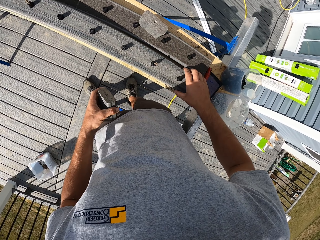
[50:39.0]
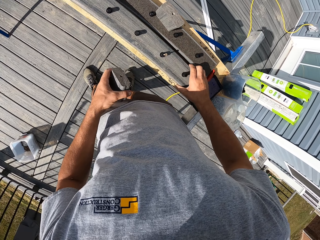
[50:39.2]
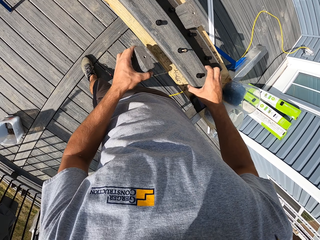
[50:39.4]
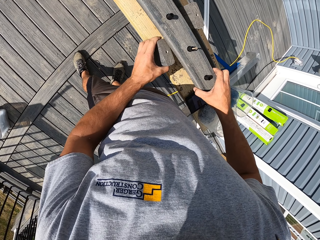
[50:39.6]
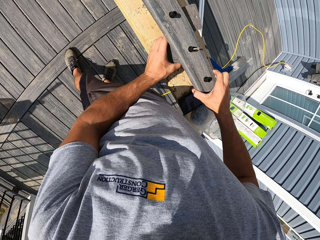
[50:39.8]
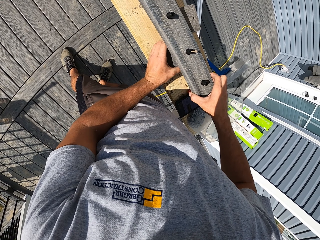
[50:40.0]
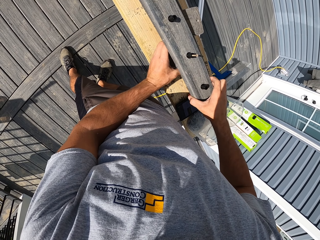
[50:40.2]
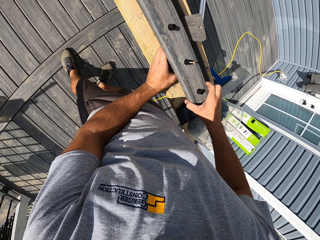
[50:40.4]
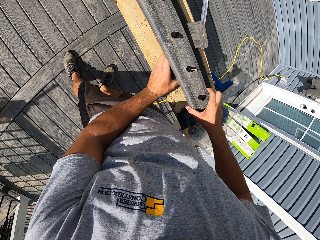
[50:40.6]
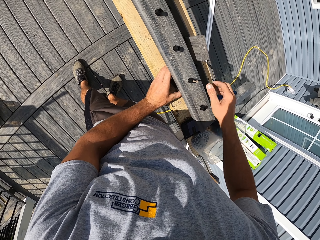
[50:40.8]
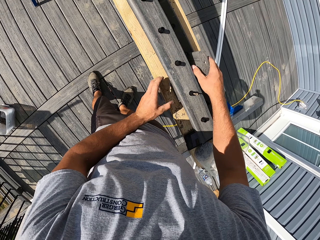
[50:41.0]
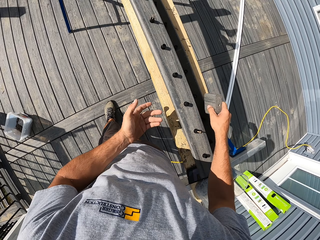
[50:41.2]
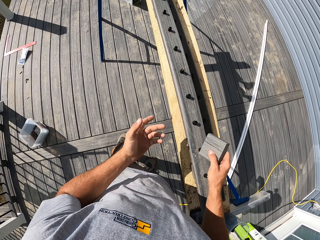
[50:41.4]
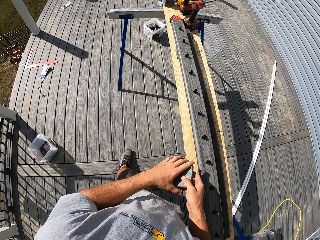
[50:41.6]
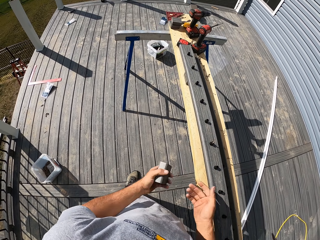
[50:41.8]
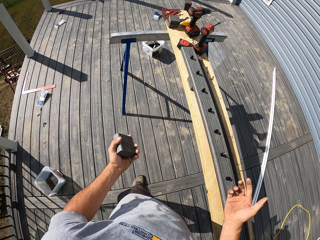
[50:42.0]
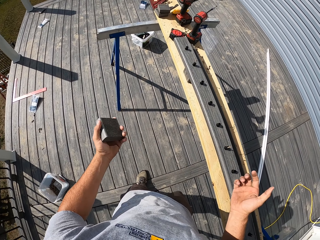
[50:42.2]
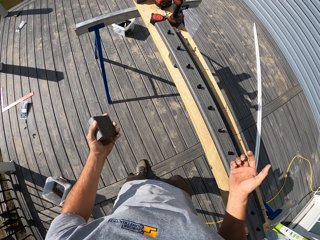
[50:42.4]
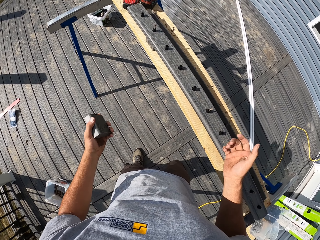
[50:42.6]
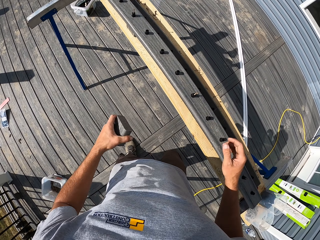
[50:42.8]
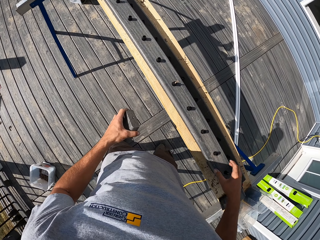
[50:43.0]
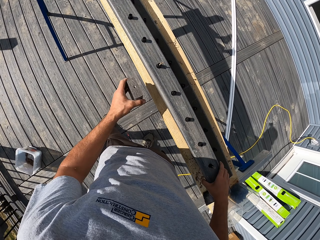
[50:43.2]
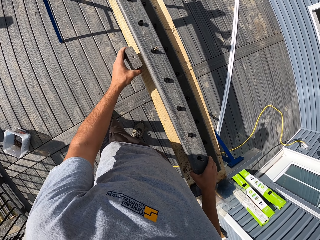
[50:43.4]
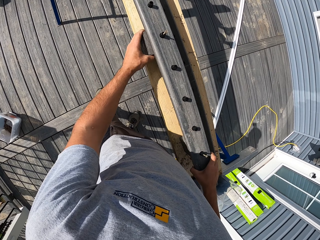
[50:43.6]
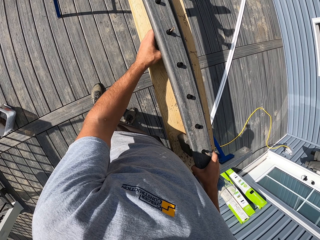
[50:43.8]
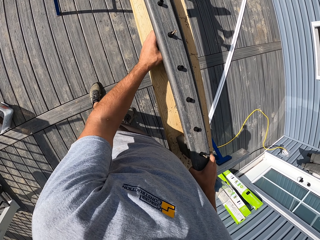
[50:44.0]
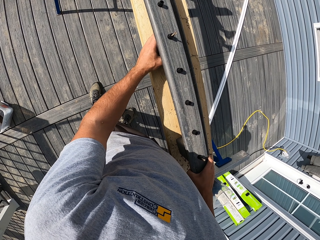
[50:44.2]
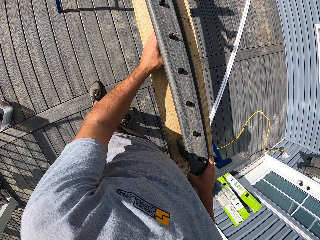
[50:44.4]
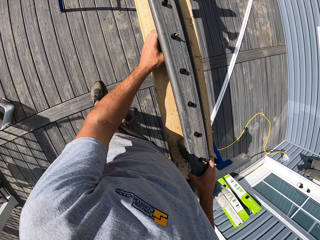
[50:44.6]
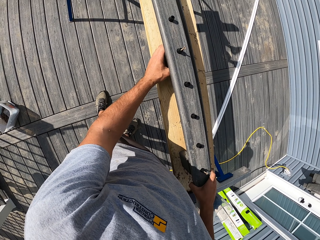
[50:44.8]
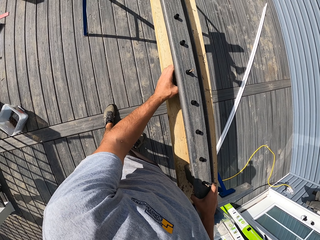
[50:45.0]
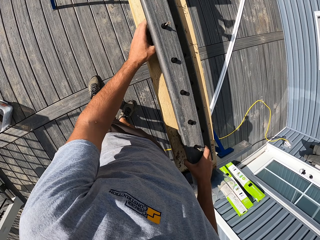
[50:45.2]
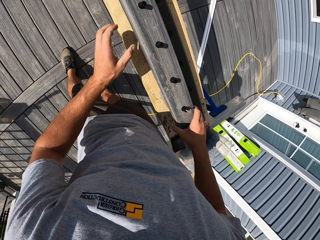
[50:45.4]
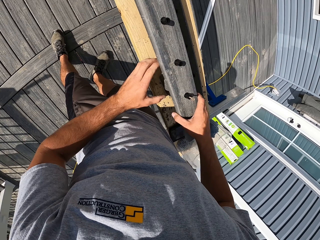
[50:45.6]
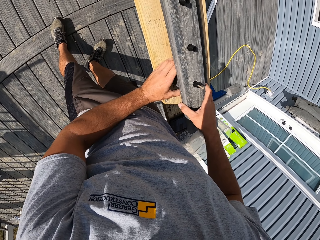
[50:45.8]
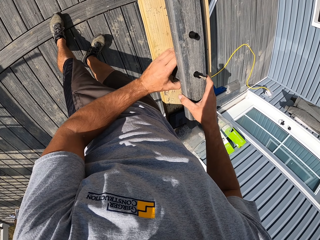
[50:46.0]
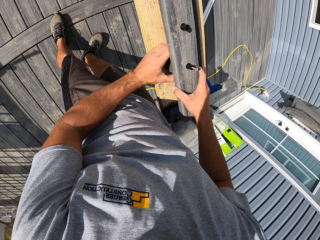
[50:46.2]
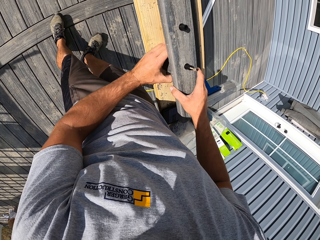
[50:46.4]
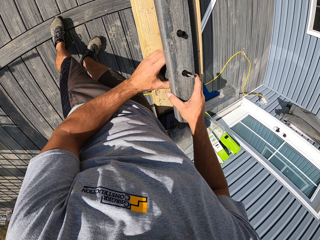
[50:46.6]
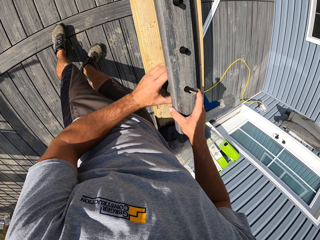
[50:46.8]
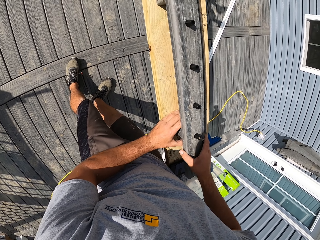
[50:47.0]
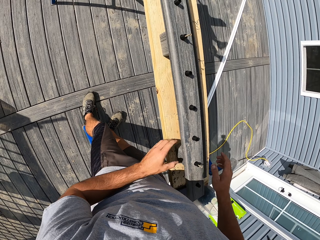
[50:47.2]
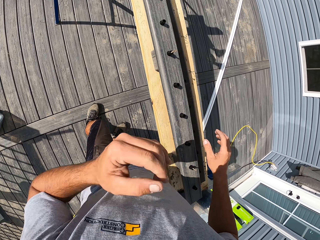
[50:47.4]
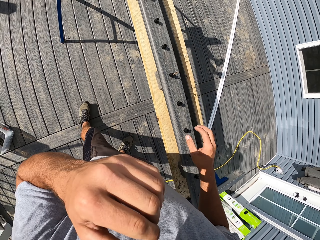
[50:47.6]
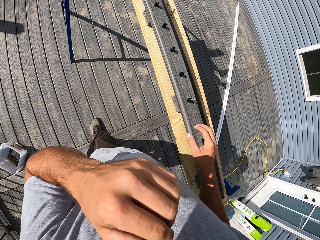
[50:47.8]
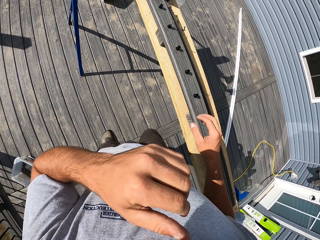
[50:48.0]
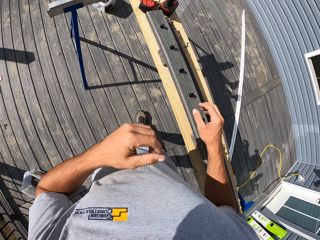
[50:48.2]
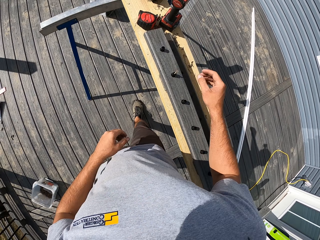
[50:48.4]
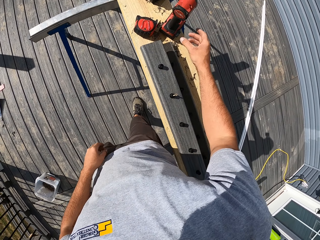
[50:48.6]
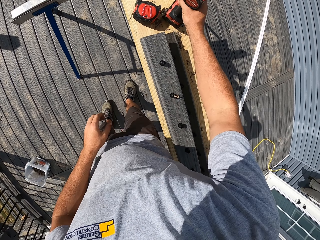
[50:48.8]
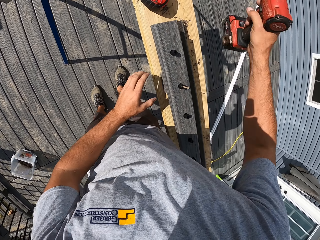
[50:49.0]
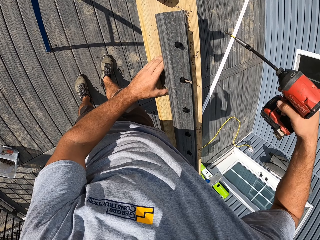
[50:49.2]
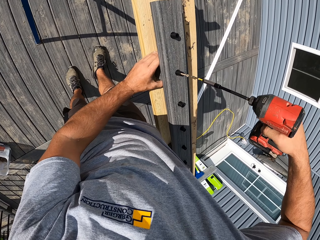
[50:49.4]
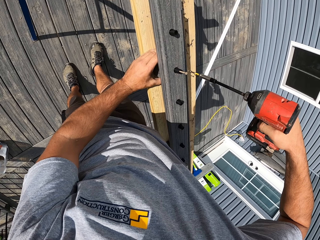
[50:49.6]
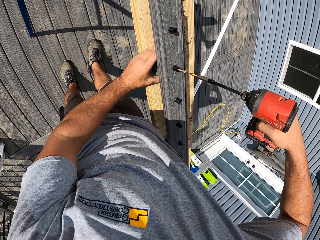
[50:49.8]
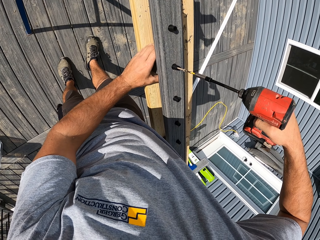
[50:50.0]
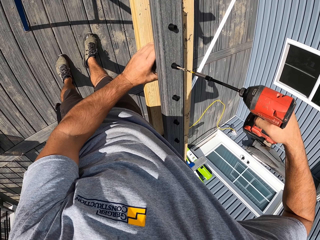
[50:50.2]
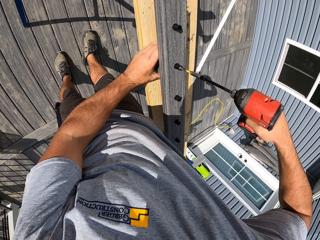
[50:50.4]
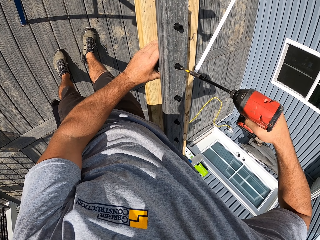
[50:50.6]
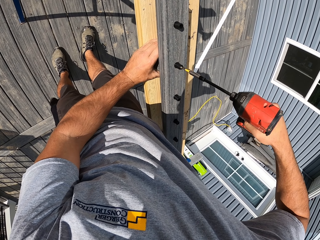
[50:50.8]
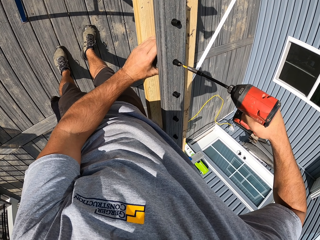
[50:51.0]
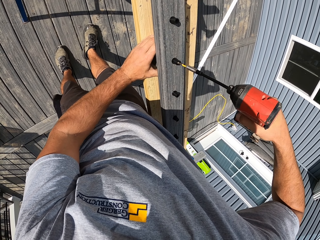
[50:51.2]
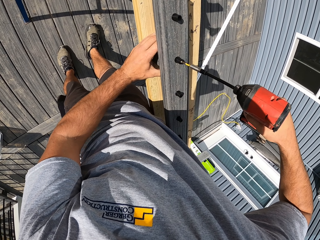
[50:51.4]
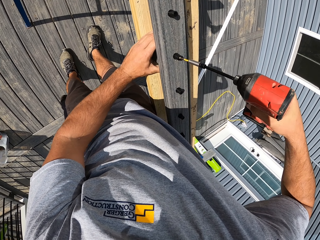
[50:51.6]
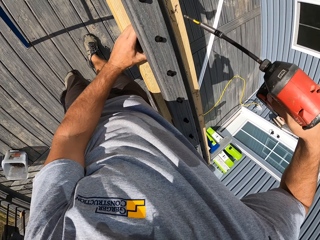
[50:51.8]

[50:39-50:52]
The camera wearer drops the piece of wood on the bottom rail. He lifts the bottom rail. He connects the piece of wood to the bottom rail. He picks up another piece of wood. He holds the piece of wood by the left hand. He lifts the bottom rail. He connects the piece of wood to the bottom rail. He adjusts the piece of wood. He scratches his face. He walks in the balcony. He picks up an electric nail gun or drill. He drives in the nail. He tightens the screw with the drill.

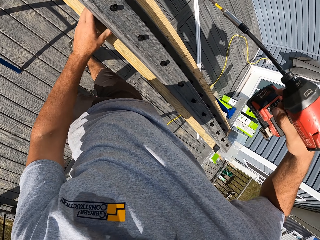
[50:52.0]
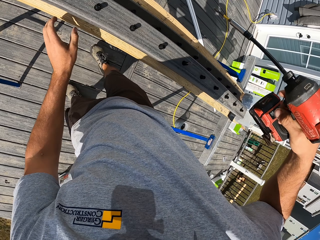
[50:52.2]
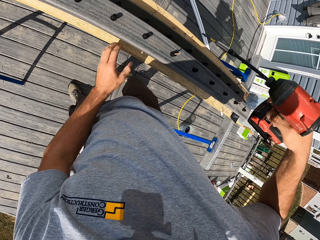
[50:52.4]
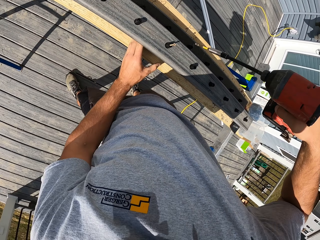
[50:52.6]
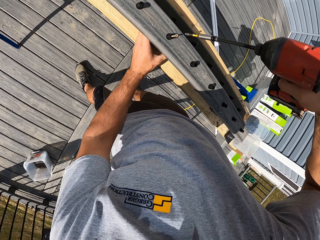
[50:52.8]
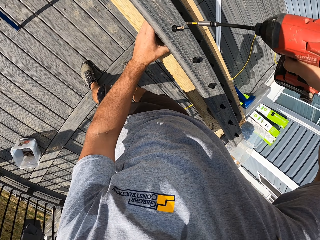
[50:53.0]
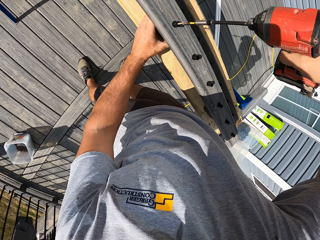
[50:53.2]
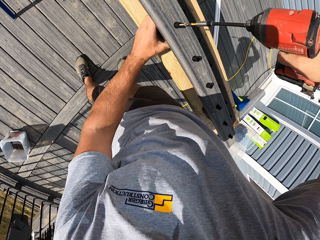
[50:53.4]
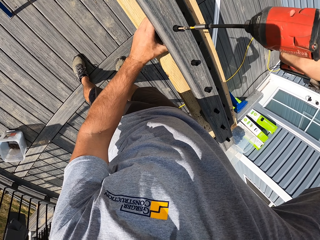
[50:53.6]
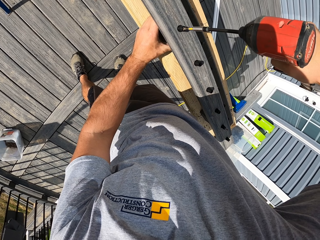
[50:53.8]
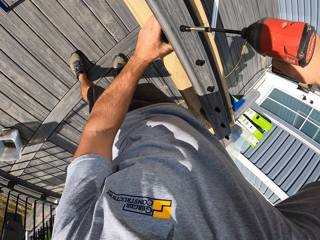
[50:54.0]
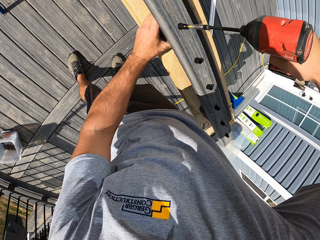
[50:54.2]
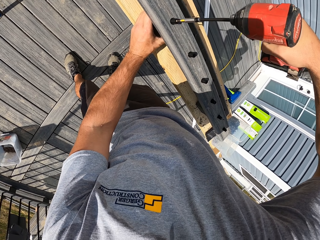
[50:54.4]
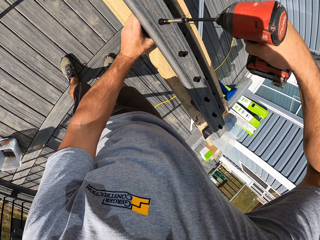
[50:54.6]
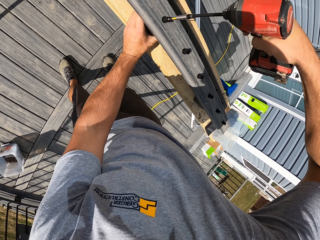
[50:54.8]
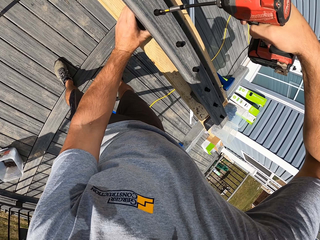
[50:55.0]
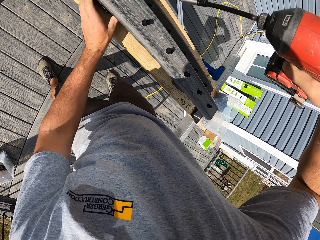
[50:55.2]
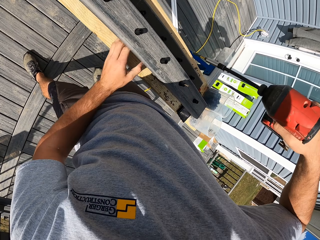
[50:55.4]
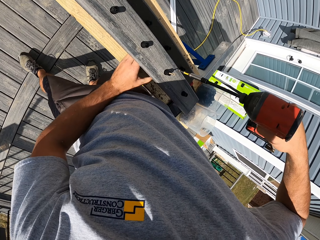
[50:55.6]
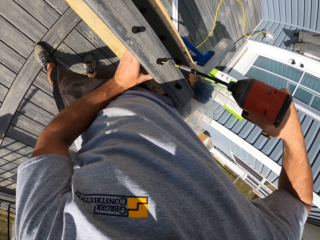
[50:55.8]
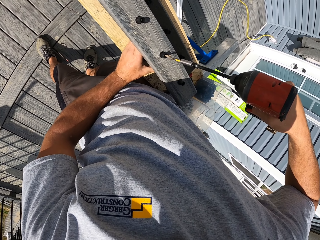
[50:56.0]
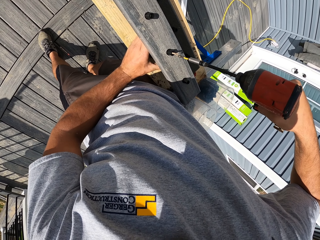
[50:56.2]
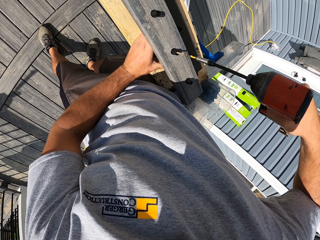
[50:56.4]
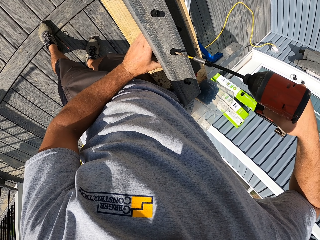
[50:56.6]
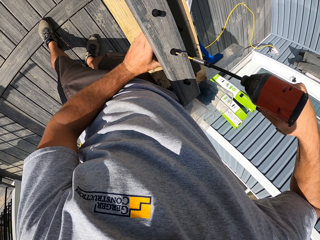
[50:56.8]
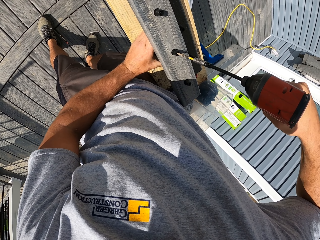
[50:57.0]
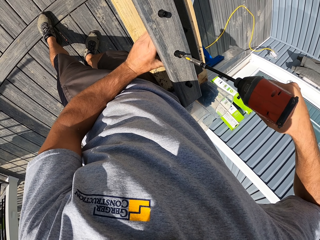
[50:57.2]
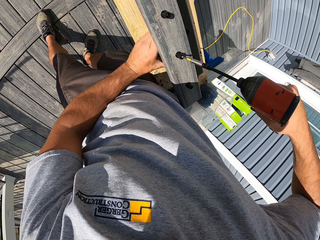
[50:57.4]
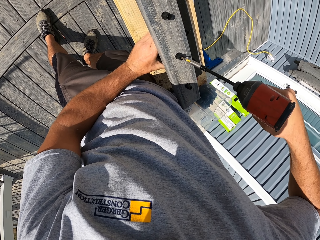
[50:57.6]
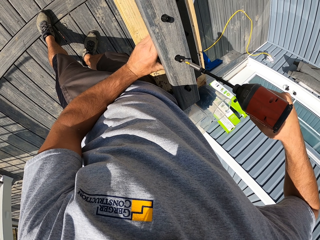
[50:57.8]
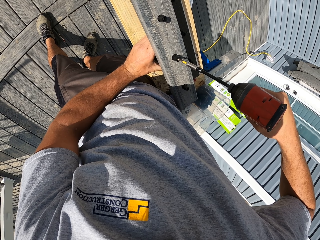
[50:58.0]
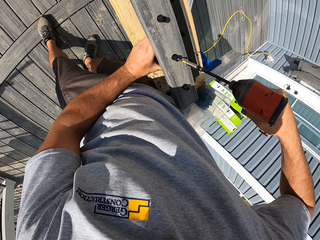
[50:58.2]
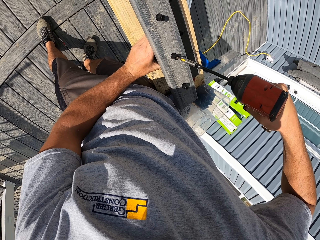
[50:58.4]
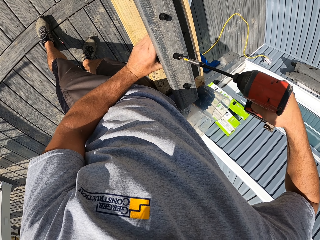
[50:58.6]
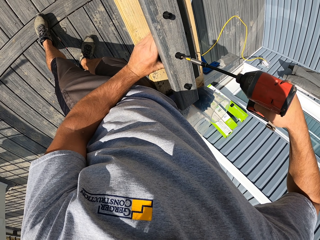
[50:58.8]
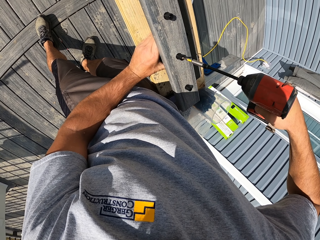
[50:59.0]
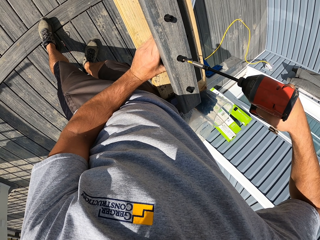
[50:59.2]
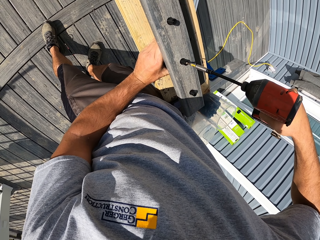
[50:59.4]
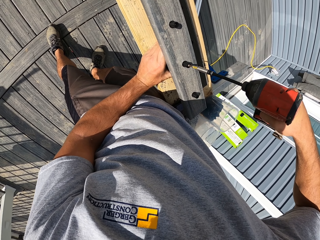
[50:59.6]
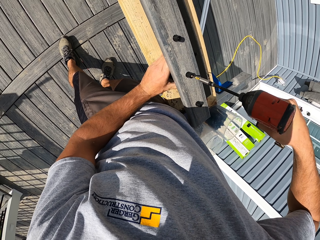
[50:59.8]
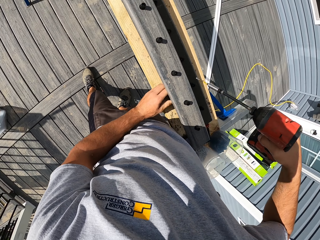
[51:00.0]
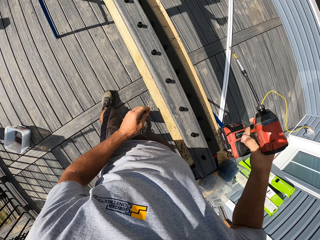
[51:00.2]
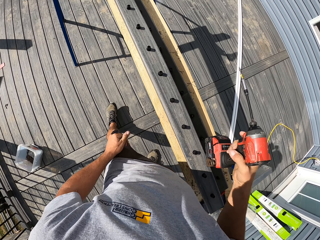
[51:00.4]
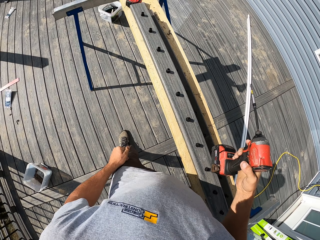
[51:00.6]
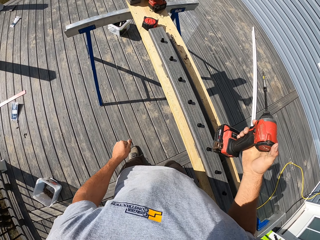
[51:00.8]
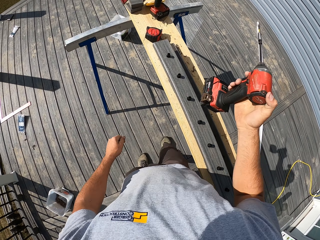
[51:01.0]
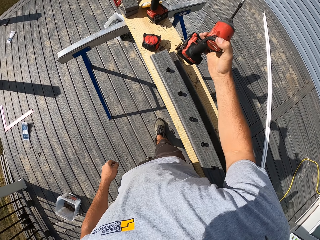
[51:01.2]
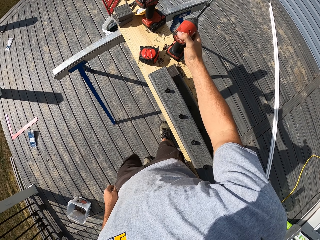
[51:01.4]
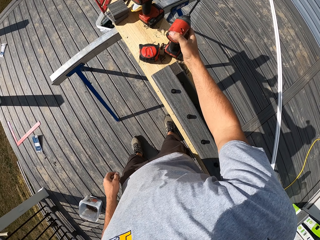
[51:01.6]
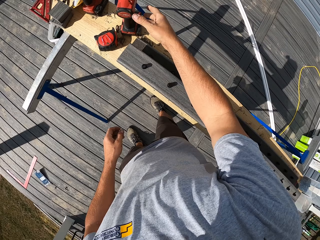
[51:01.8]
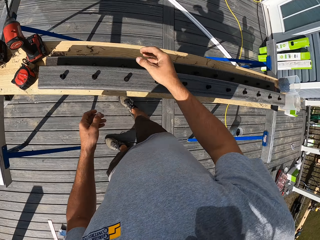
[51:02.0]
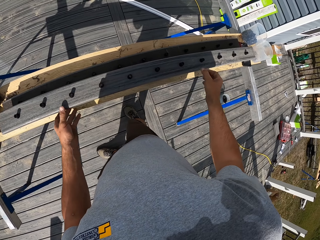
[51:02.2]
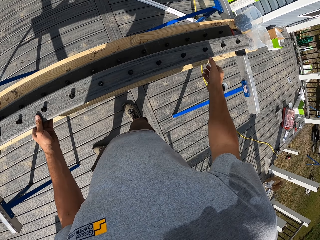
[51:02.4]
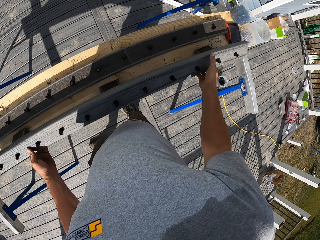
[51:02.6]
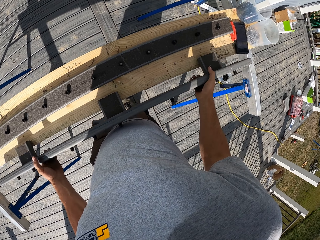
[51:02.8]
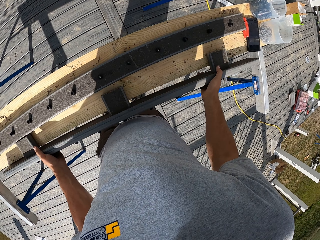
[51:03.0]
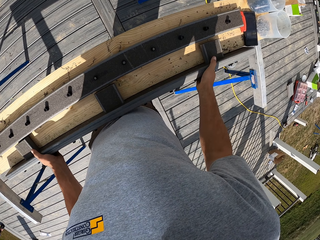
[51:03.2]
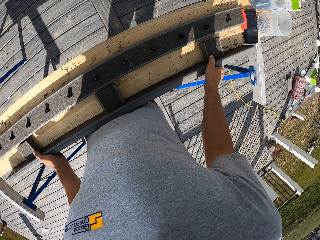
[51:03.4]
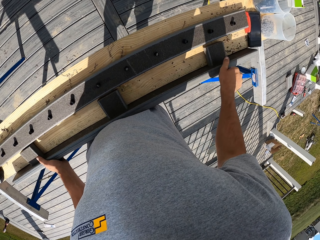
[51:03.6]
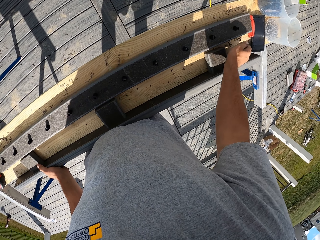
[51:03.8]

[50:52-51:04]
The camera wearer moves back. They drive in another nail. They move back. They drive in another nail. They walk in the balcony. They drop an electric nail gun on the table. They turn round. They turn the bottom rail.
